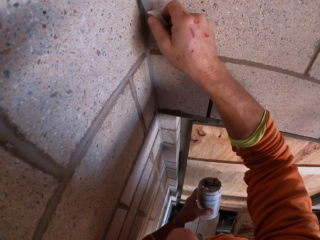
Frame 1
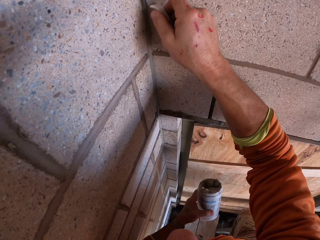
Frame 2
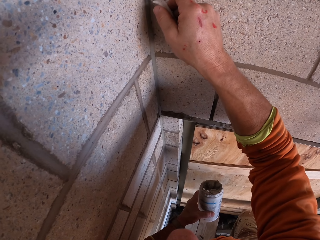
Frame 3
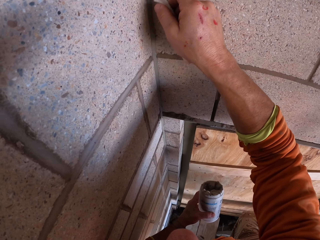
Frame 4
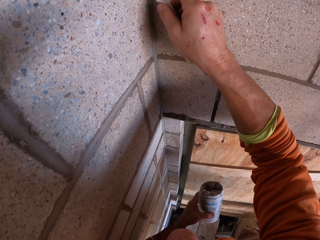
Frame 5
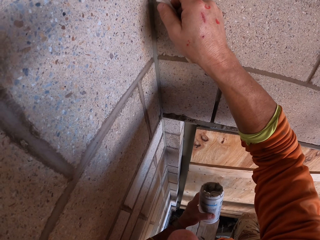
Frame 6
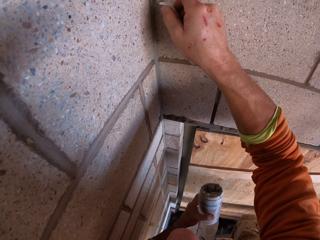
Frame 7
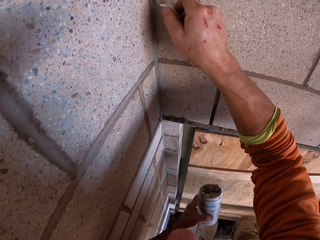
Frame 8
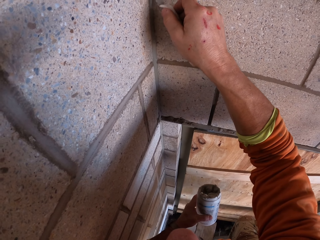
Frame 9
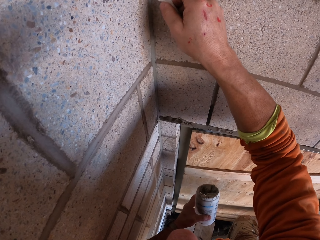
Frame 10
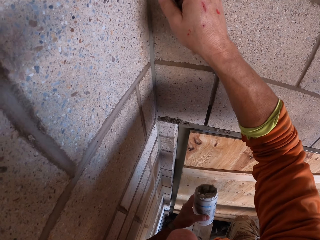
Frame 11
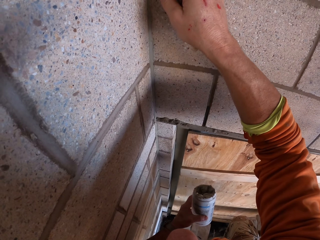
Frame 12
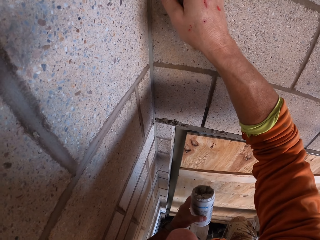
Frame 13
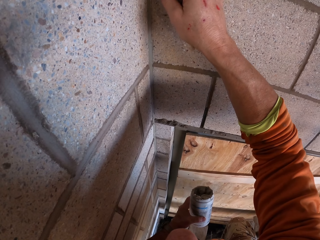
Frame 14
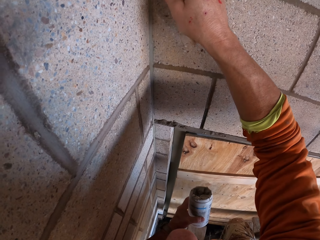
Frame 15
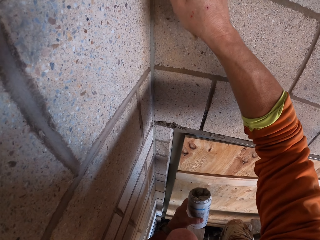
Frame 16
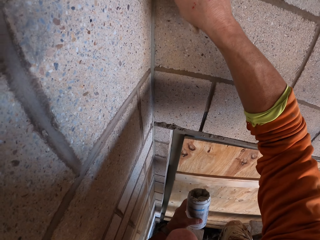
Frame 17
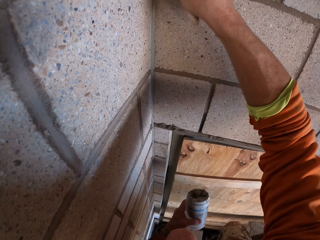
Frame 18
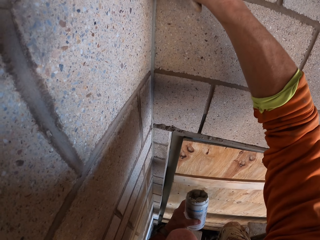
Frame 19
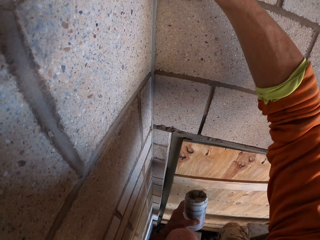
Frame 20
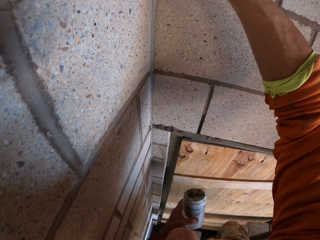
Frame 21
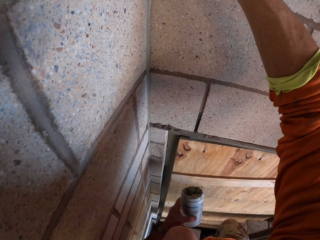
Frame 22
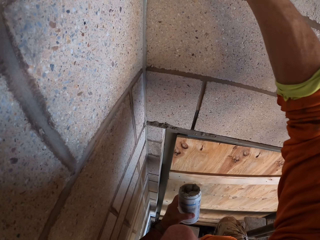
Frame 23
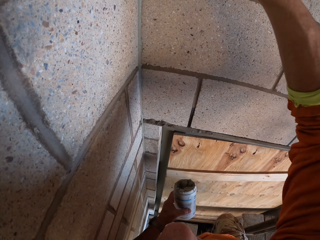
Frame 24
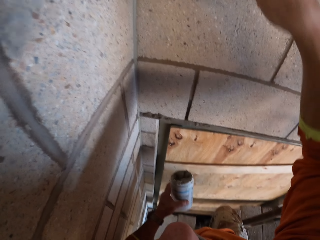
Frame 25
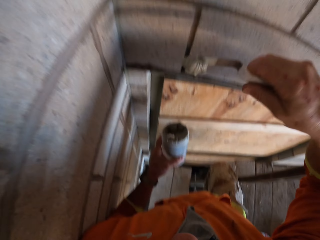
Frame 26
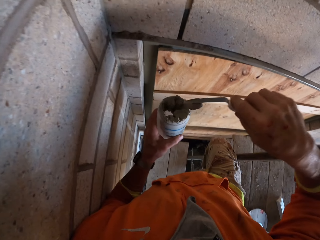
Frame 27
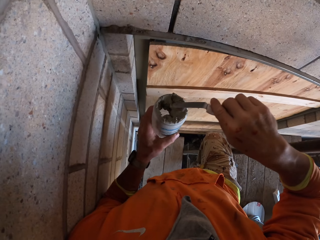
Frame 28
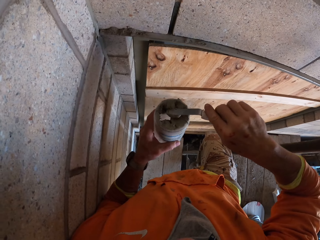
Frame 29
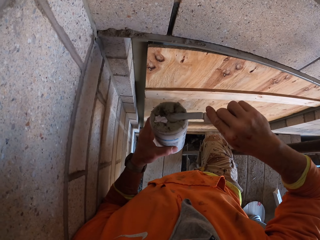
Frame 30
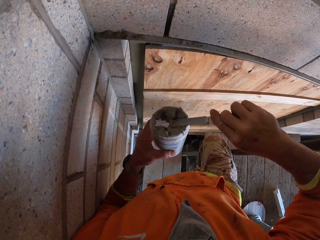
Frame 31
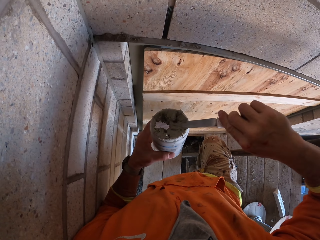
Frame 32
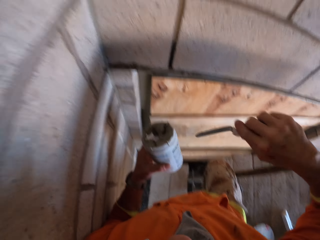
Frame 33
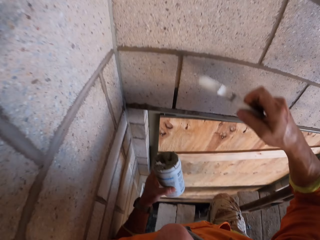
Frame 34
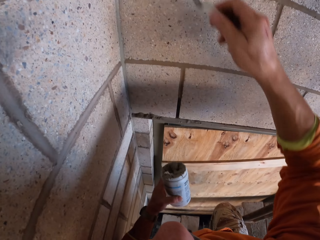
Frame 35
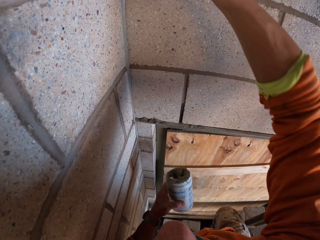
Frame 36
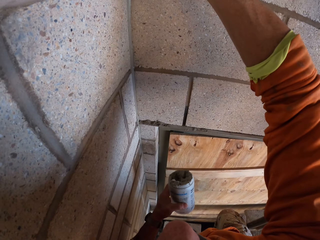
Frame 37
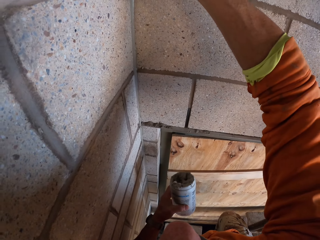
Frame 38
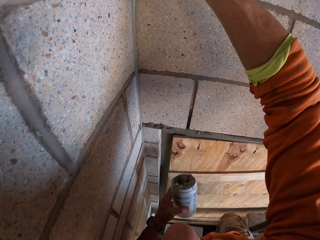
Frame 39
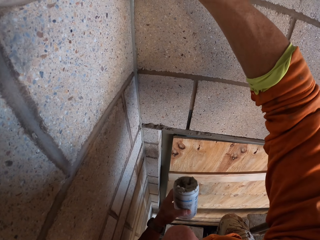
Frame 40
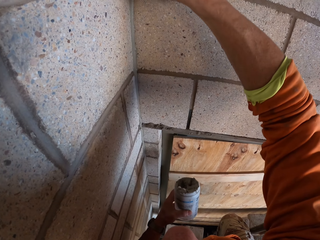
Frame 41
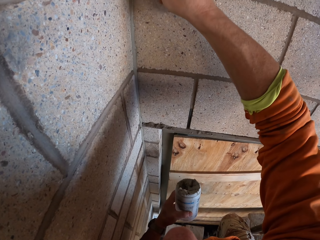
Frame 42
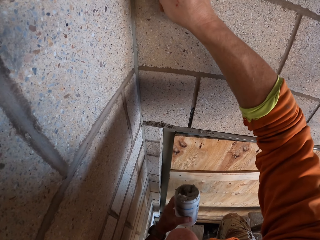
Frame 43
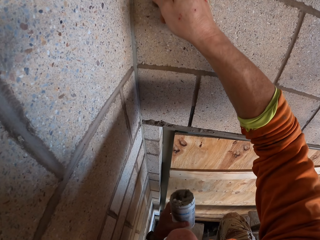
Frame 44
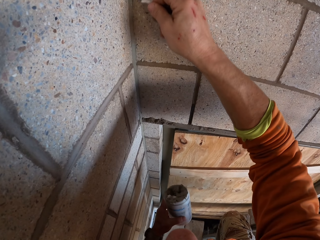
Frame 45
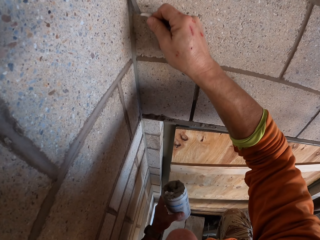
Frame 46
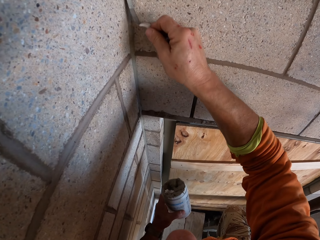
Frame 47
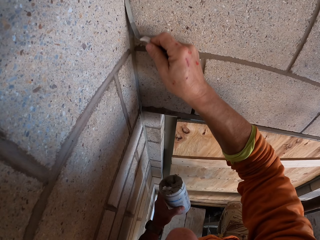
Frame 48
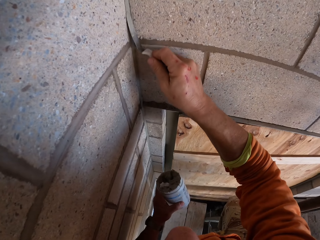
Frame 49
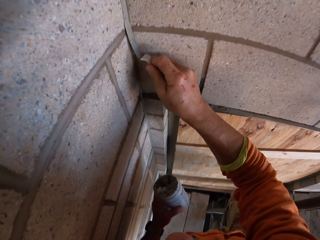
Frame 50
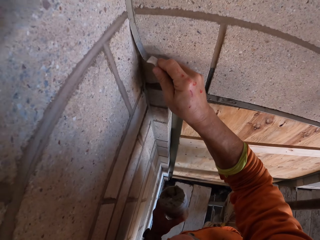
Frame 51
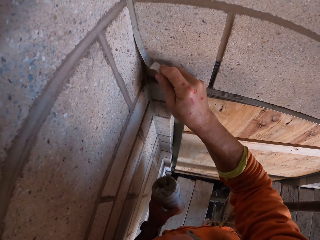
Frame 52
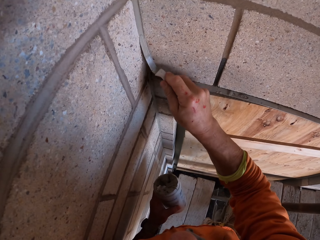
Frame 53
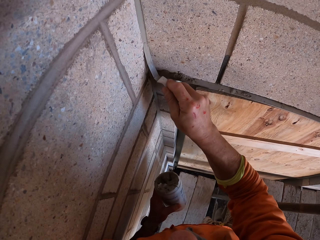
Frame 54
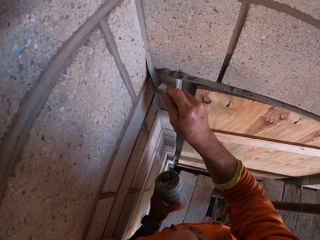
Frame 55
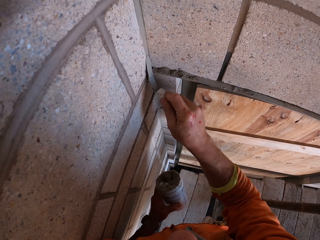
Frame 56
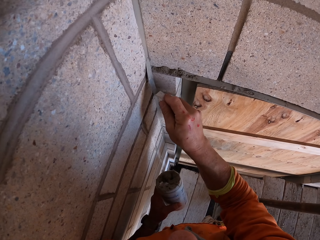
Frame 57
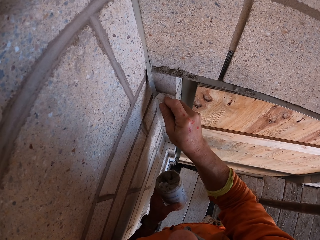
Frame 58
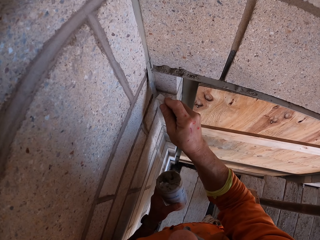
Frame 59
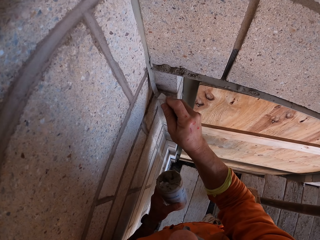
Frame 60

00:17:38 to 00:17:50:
The camera wearer swings the right hand. They put the excess cement on the container and wipe the trowel on the plastic container. They swing the right hand. They smoothen the cement on the wall. They shape the filler on the wall using the trowel.

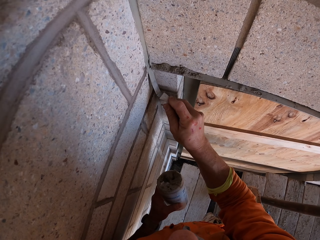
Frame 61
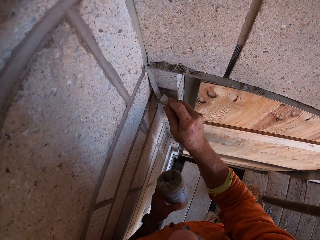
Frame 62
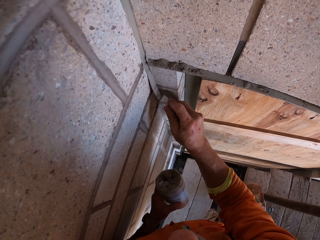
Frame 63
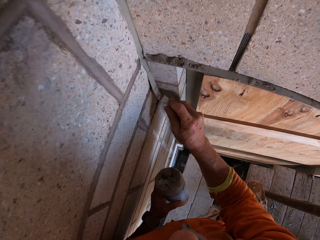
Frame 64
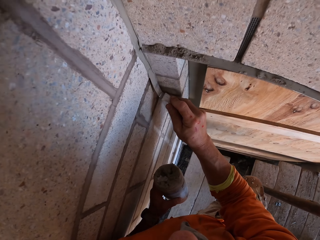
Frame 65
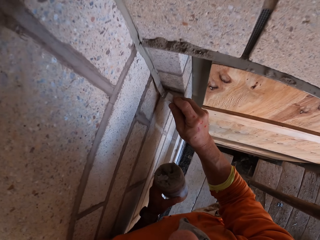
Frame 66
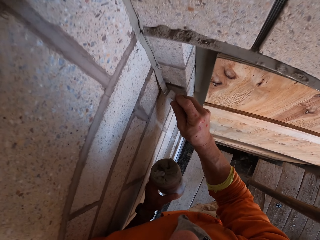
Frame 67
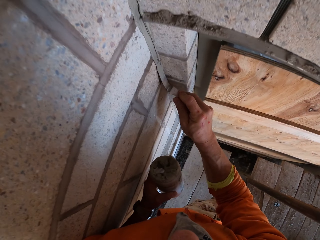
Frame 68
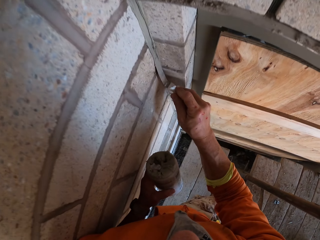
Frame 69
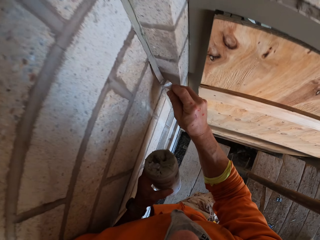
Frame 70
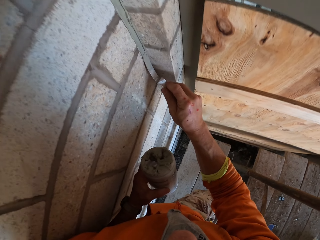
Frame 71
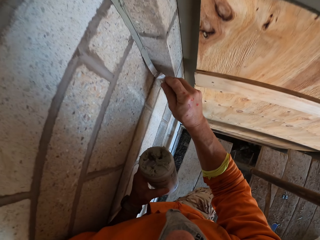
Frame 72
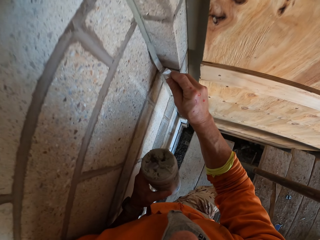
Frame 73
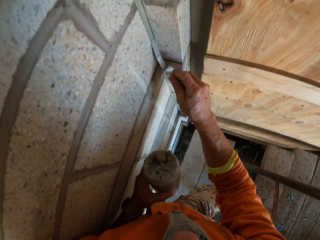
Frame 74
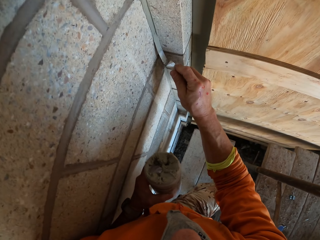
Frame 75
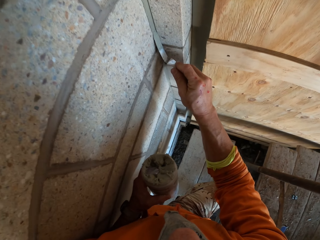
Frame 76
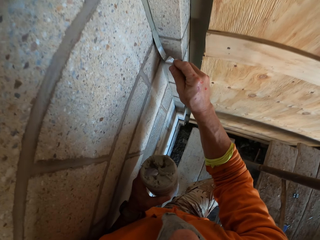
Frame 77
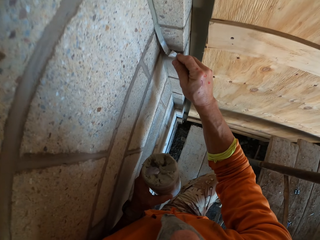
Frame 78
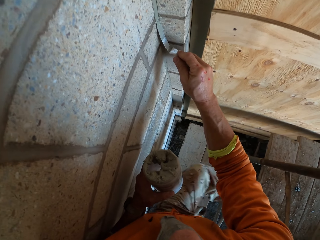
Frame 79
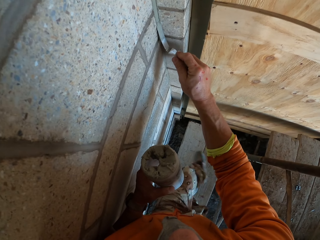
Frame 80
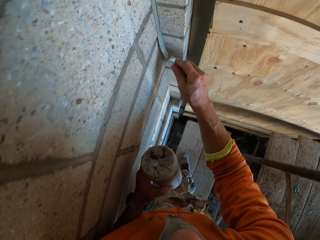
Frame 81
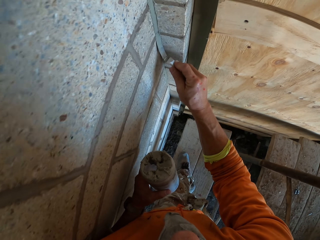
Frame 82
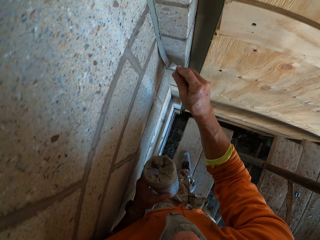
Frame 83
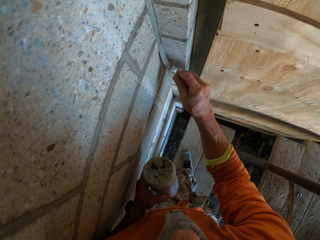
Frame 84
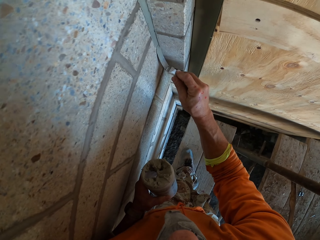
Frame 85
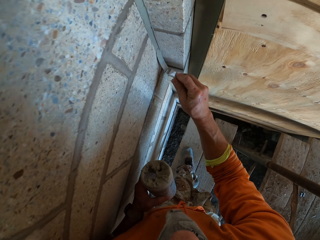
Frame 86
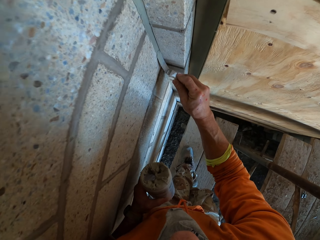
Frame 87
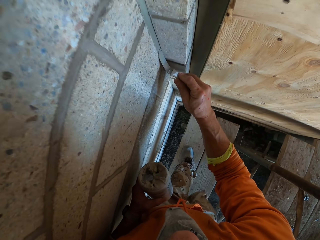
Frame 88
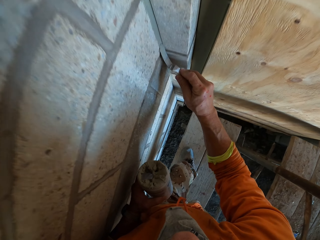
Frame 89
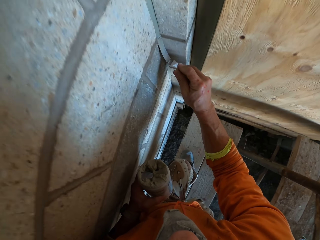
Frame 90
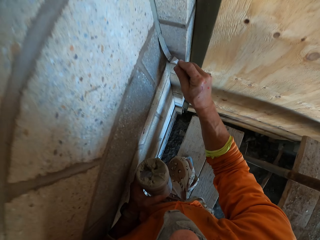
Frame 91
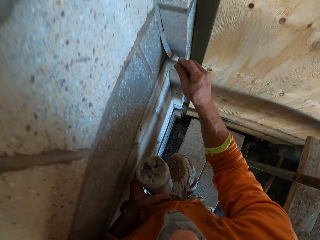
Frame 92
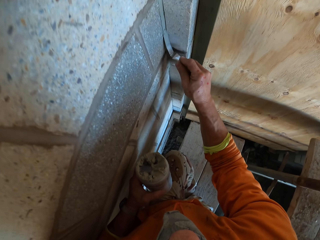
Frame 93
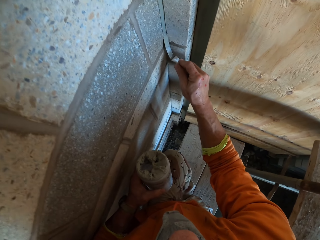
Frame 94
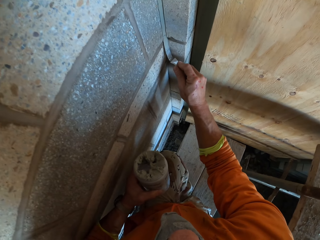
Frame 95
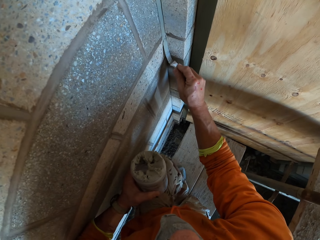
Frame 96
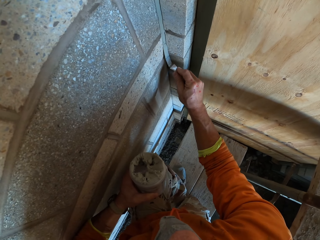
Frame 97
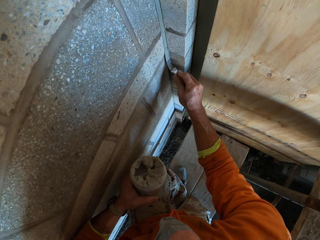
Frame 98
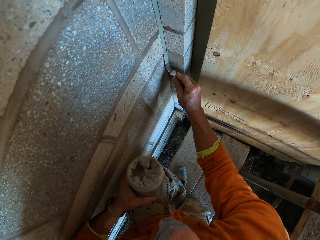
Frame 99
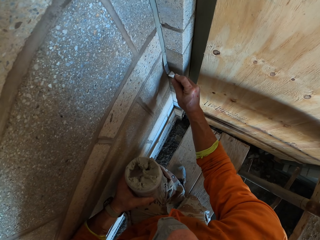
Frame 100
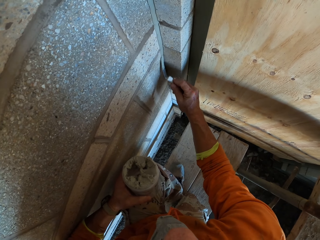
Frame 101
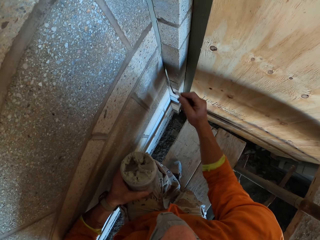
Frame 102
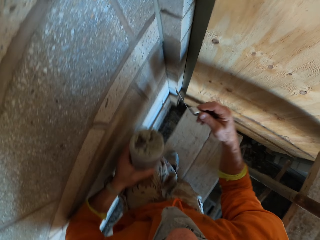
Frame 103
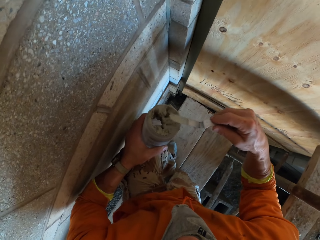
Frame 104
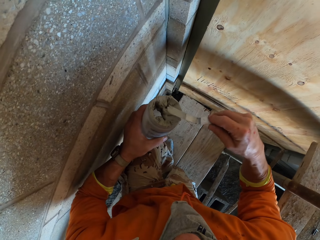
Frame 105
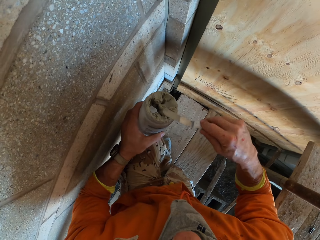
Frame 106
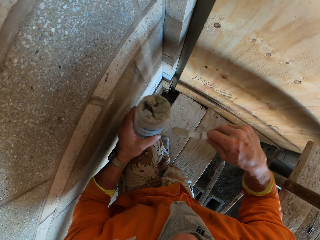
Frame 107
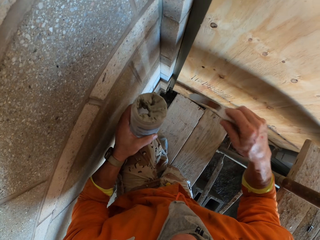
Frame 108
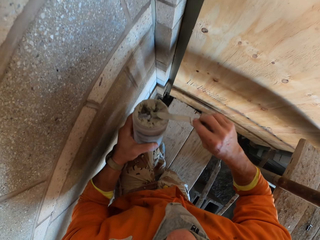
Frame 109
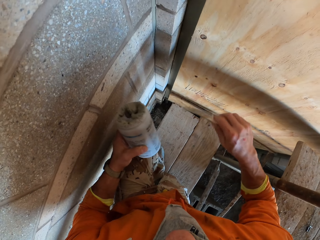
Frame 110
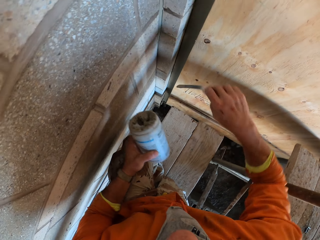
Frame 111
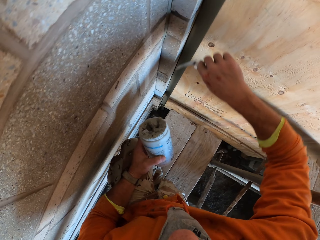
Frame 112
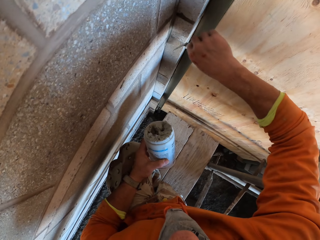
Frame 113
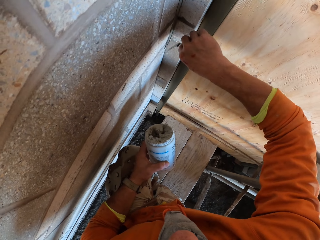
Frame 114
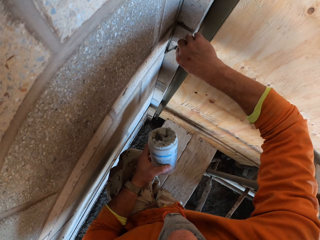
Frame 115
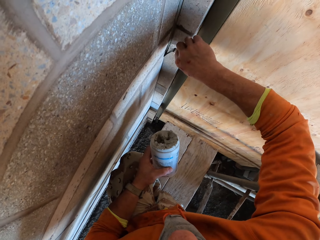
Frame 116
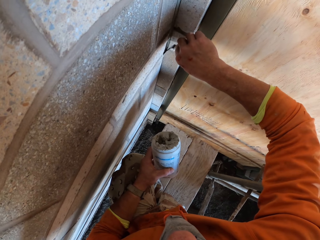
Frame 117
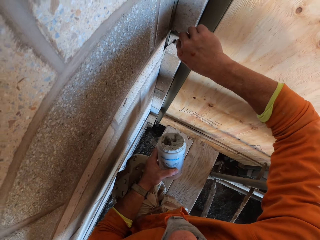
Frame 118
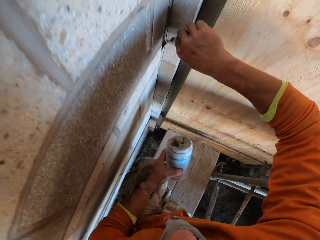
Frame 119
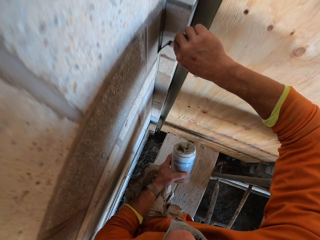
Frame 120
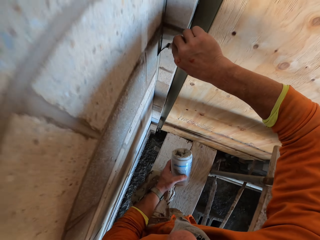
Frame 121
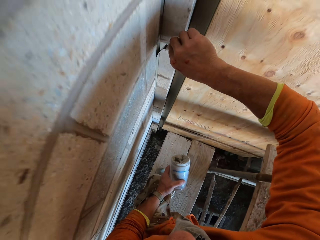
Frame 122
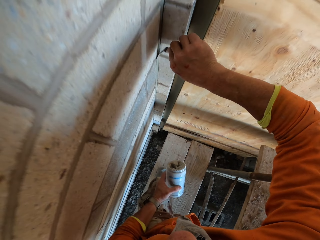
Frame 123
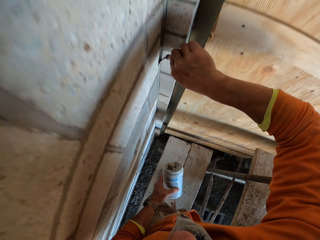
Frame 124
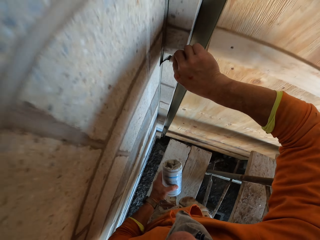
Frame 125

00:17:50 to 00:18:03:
The camera wearer swings the right hand. They wipe the trowel on the plastic container and put the excess cement on the container. They swing the right hand. They shape the filler on the wall using the trowel. They smoothen the cement on the wall.
